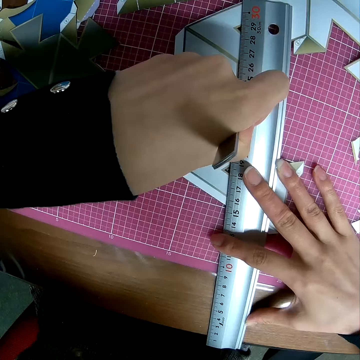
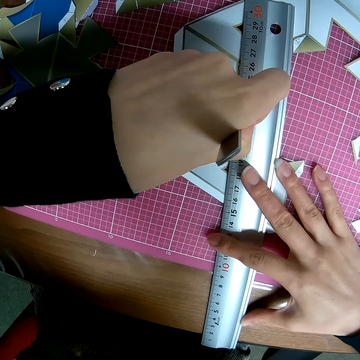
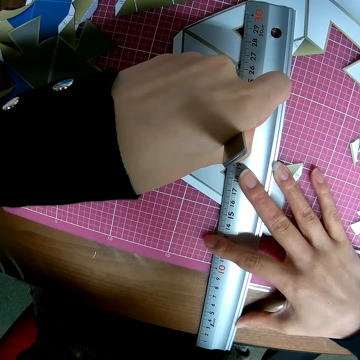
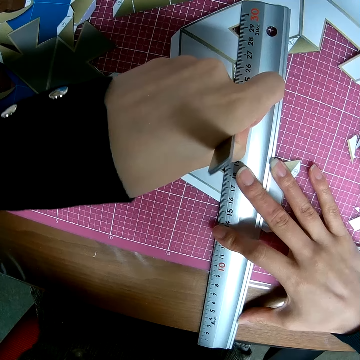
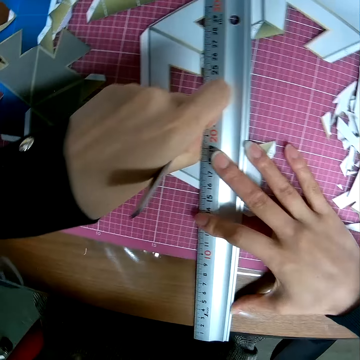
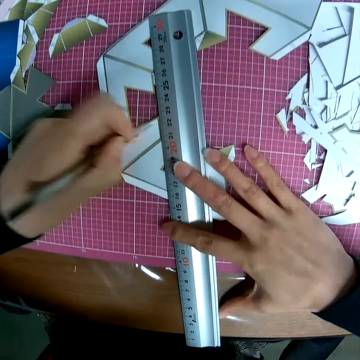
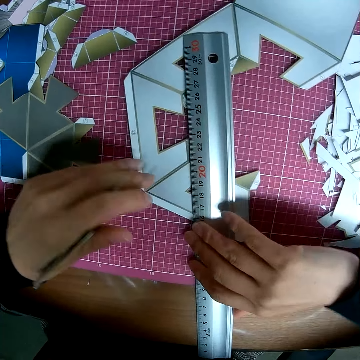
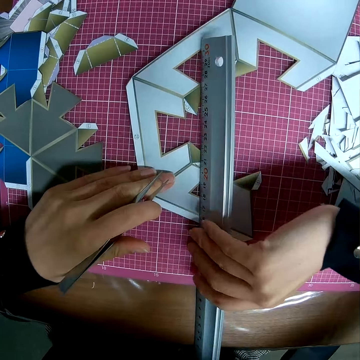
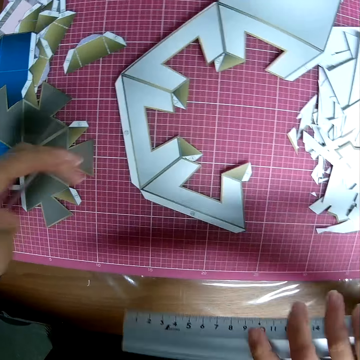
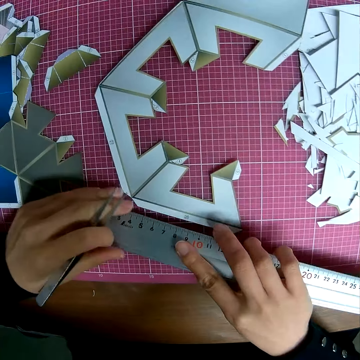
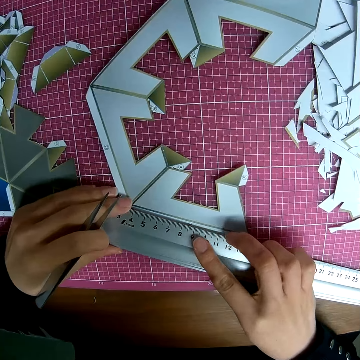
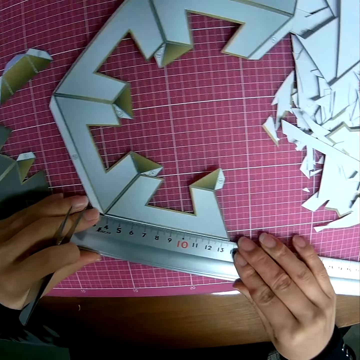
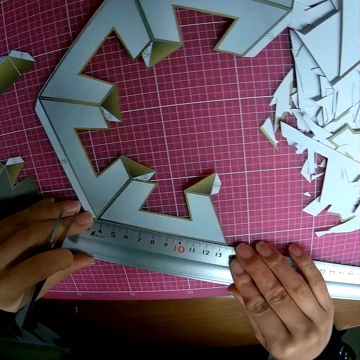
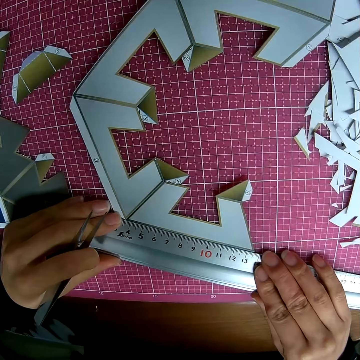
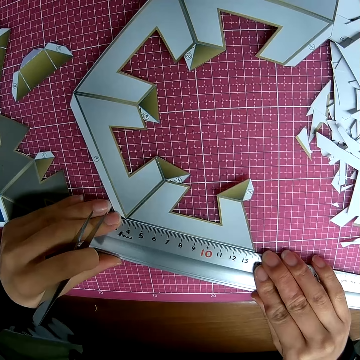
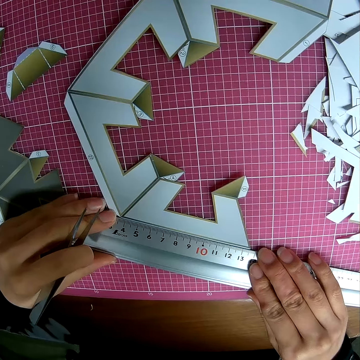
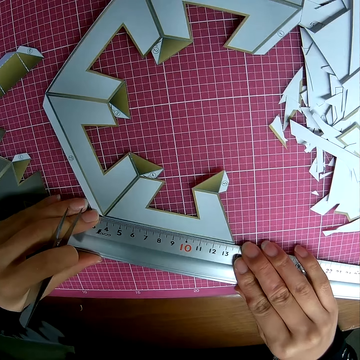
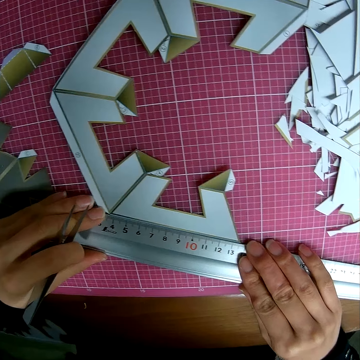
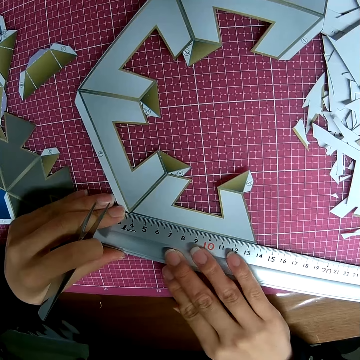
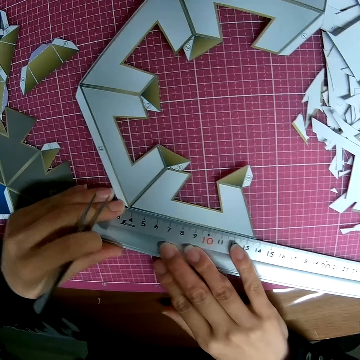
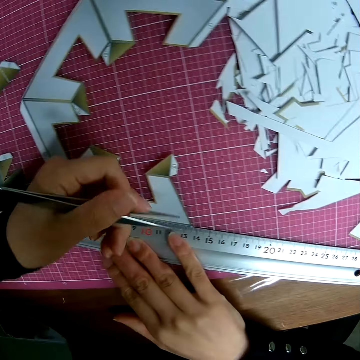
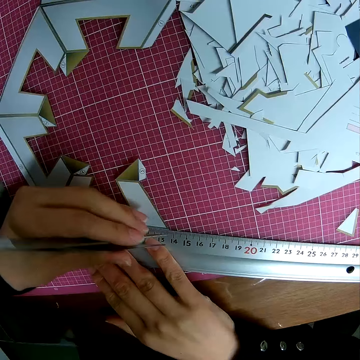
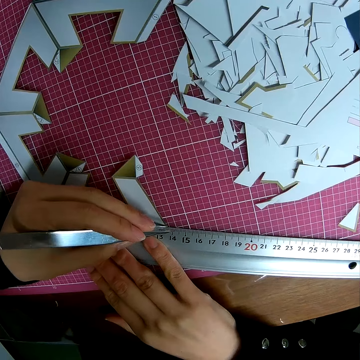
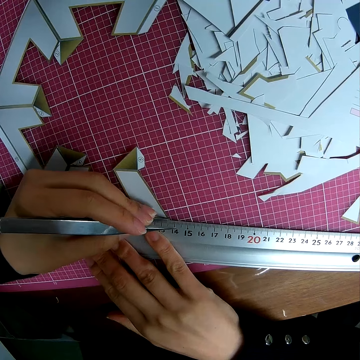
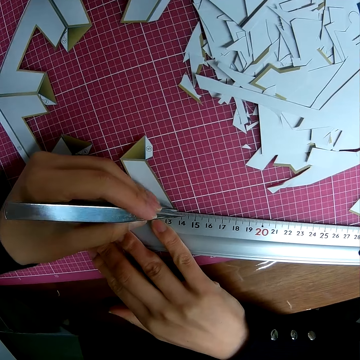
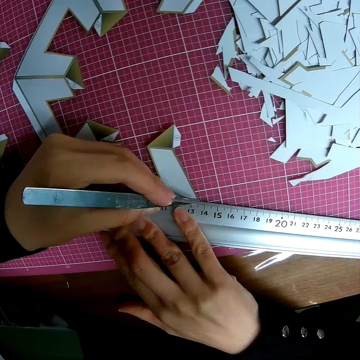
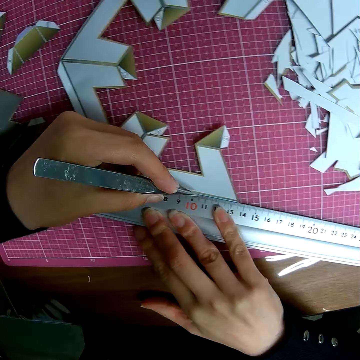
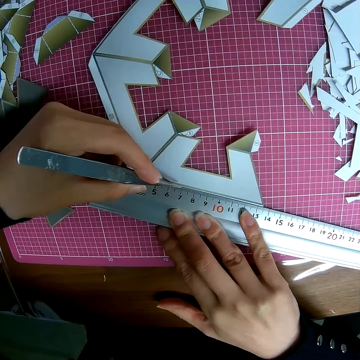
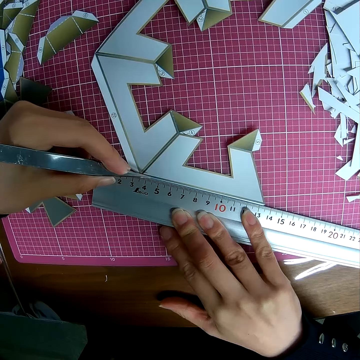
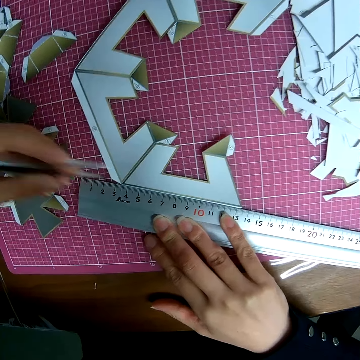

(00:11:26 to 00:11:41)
The camera wearer cuts the paper model. They turn the ruler. They measure the paper model. They cut the paper model.

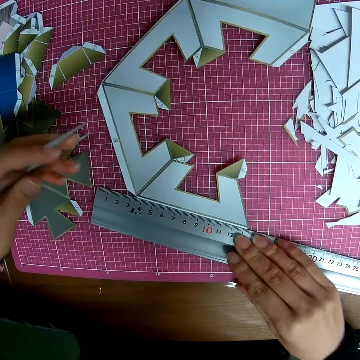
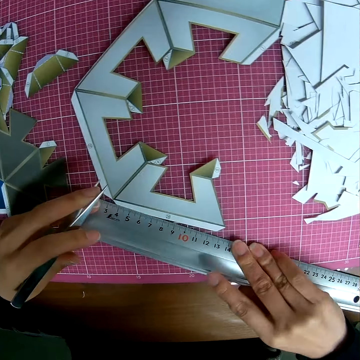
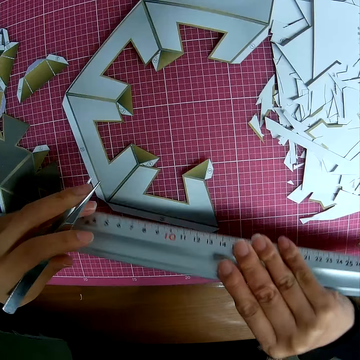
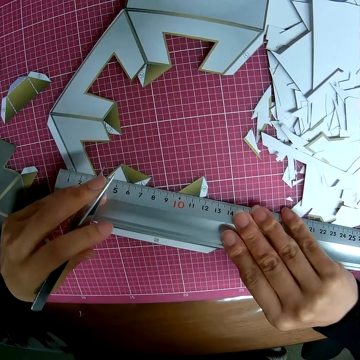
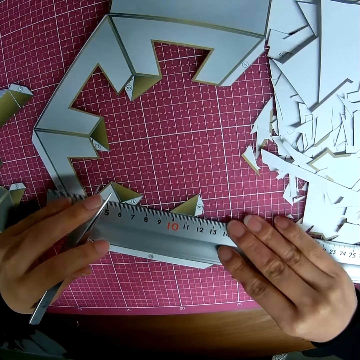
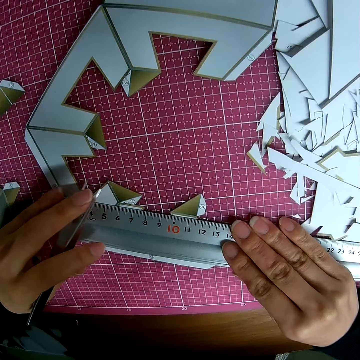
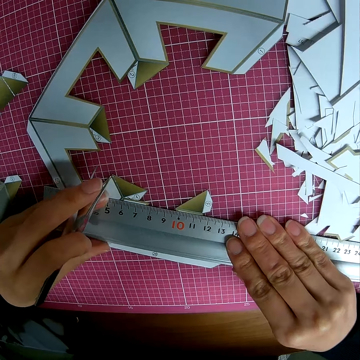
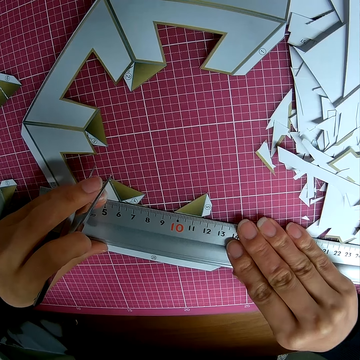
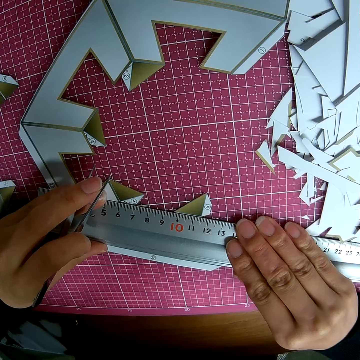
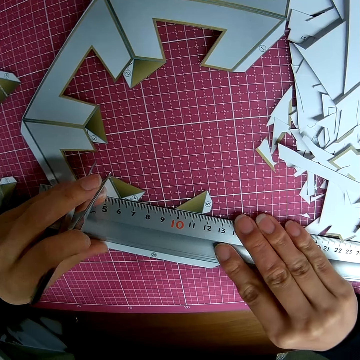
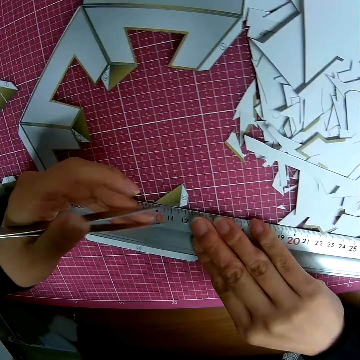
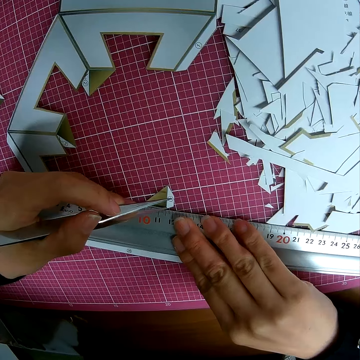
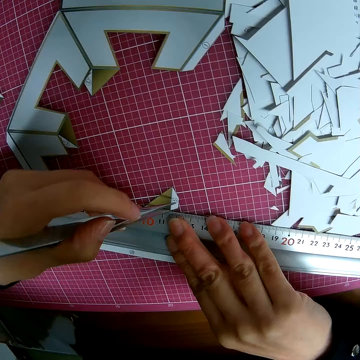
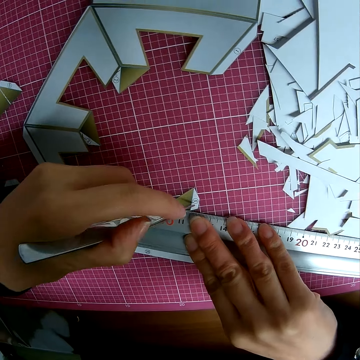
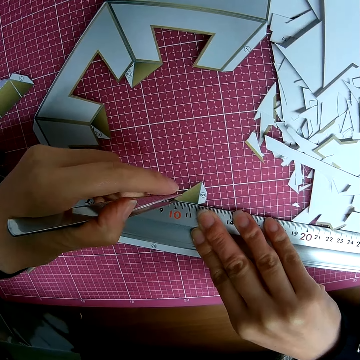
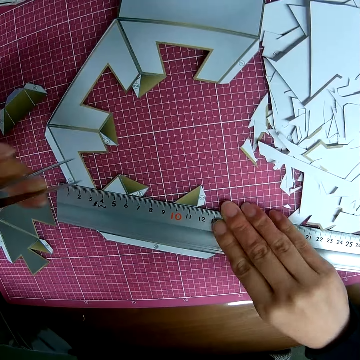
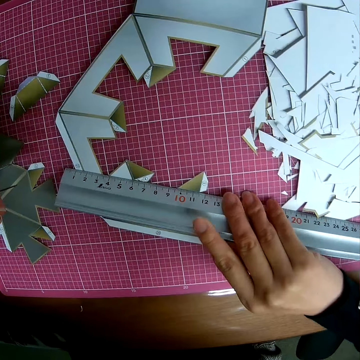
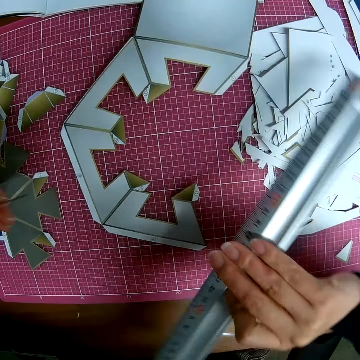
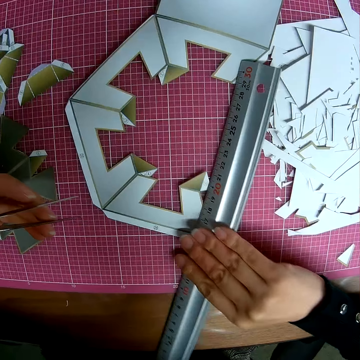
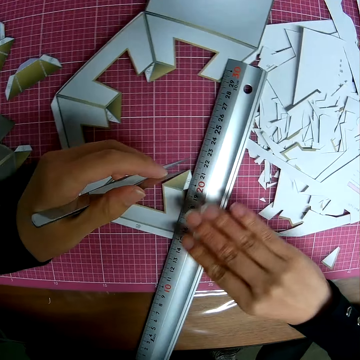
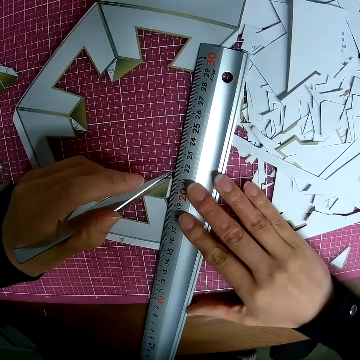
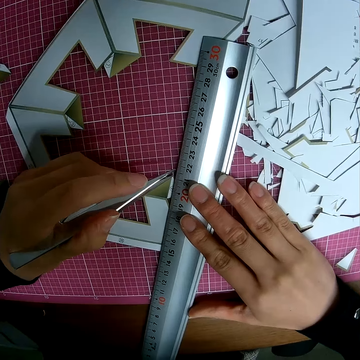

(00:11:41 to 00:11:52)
The camera wearer measures the paper model. They cut the paper model. They measure the paper model.

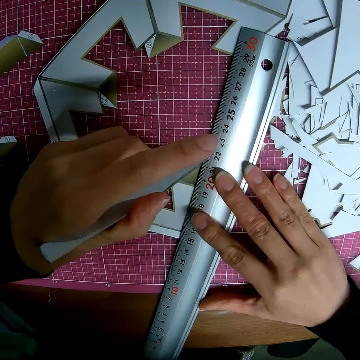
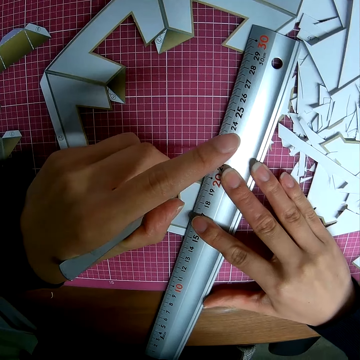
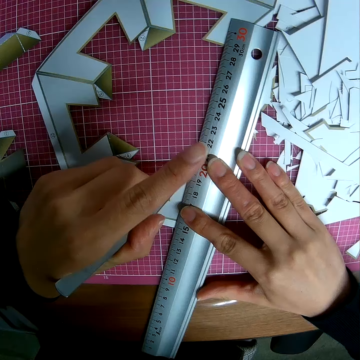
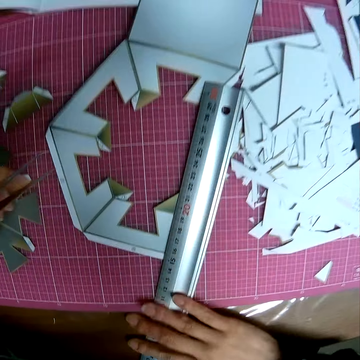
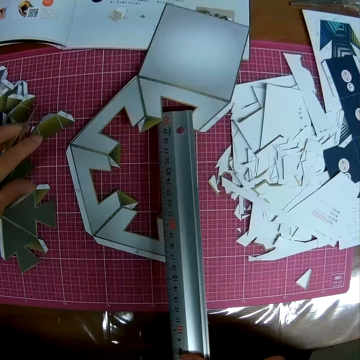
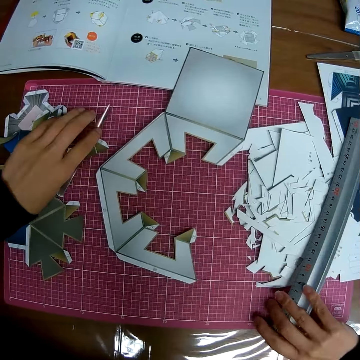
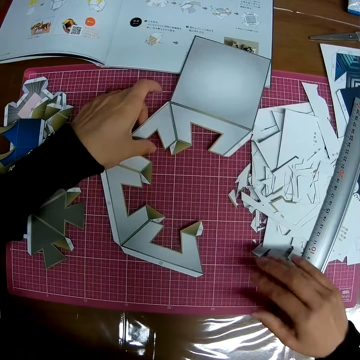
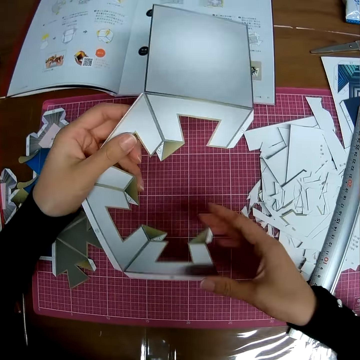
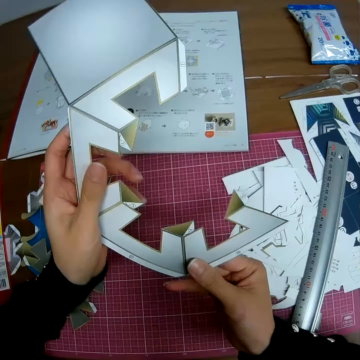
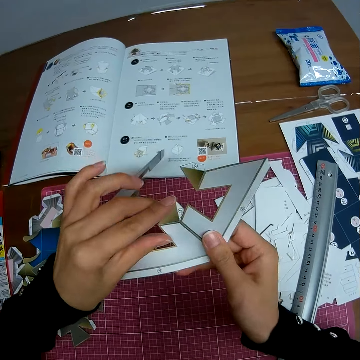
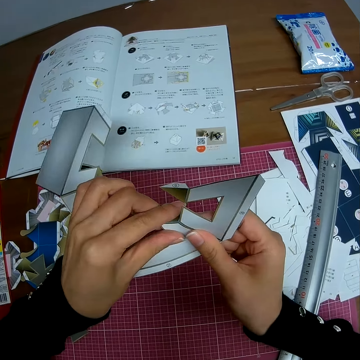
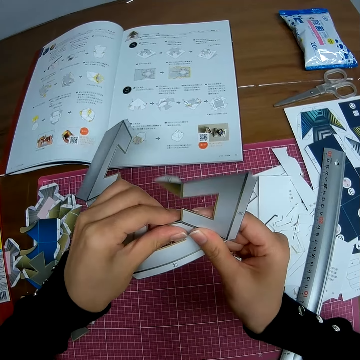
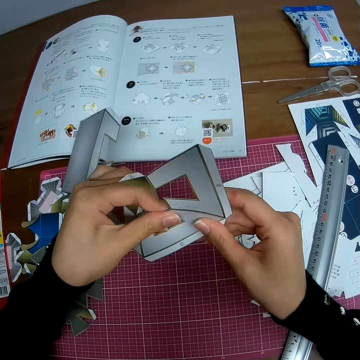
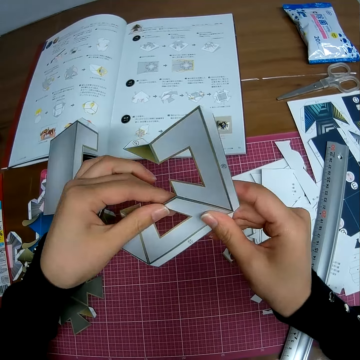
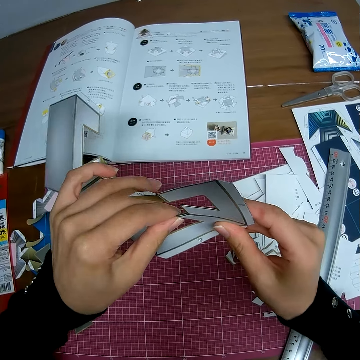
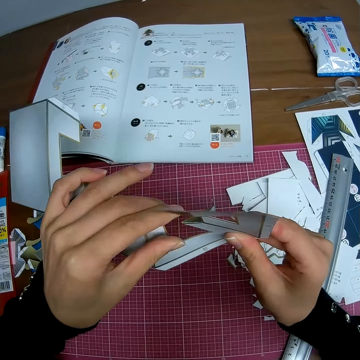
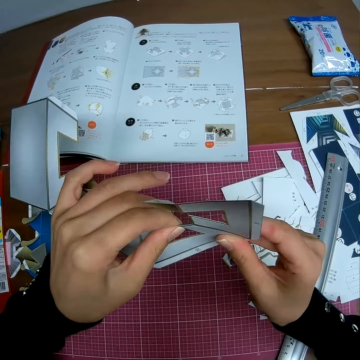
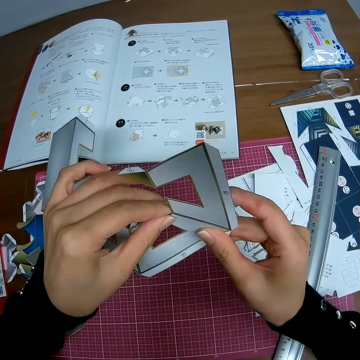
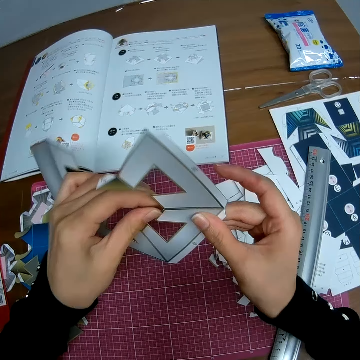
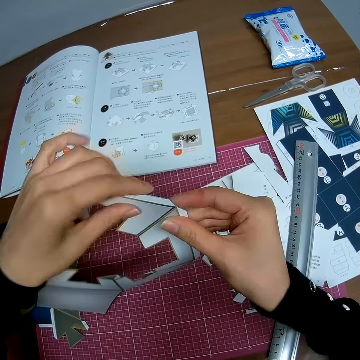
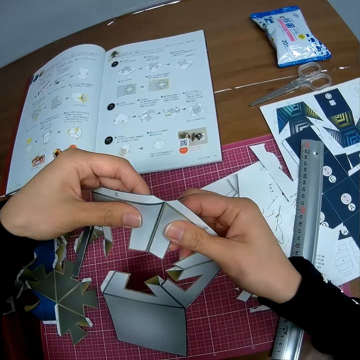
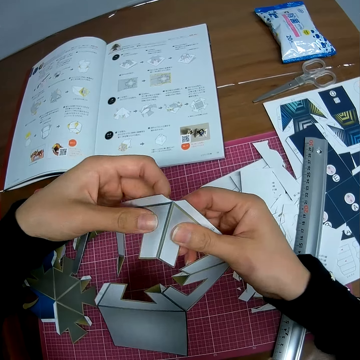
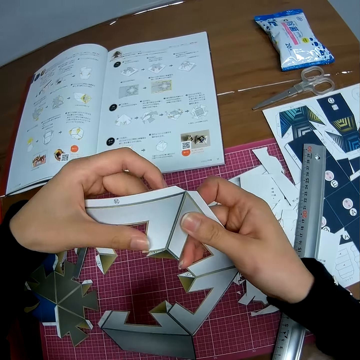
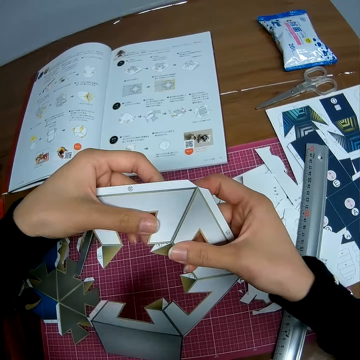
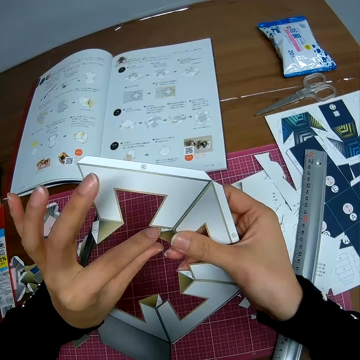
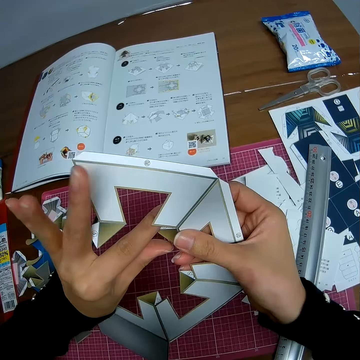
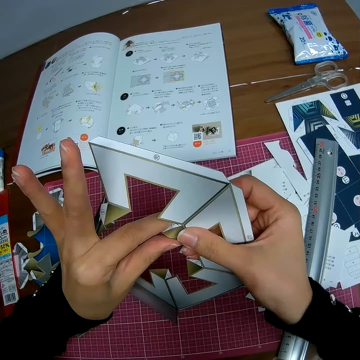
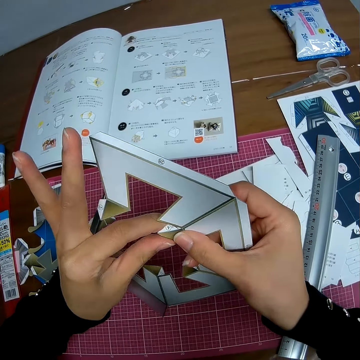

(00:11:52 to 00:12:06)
The camera wearer cuts the paper model. He drops the picker in his left hand on the self healing cutting mat, drops the ruler in his right hand on the self healing cutting mat, and picks up the craft sheet on the self healing cutting mat. He touches the paper model. He adjusts the craft sheet in his hand.
